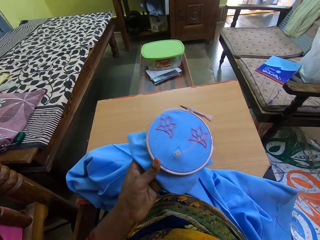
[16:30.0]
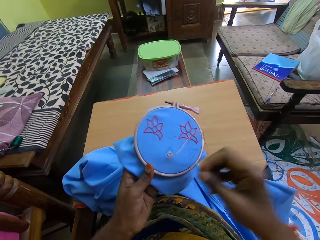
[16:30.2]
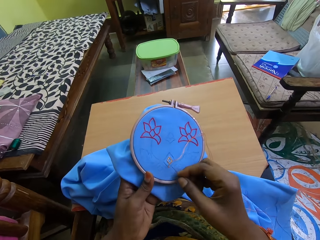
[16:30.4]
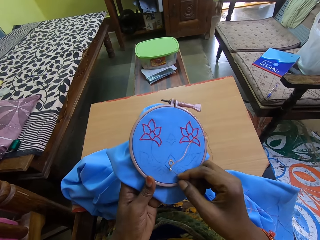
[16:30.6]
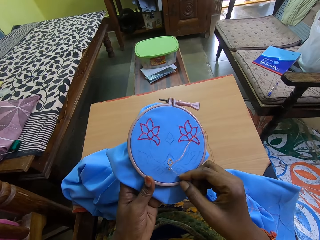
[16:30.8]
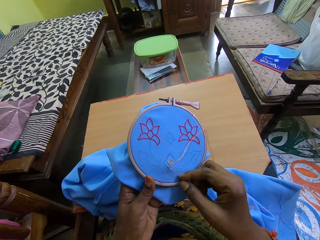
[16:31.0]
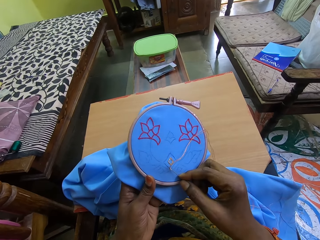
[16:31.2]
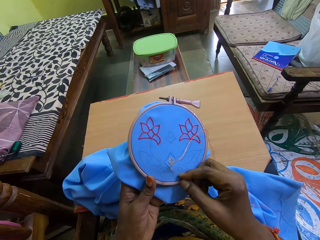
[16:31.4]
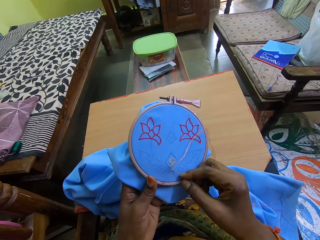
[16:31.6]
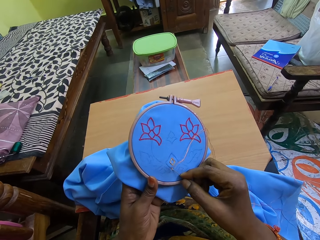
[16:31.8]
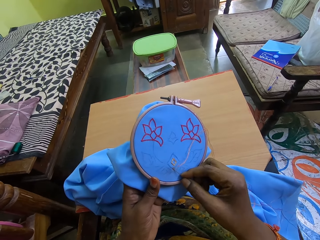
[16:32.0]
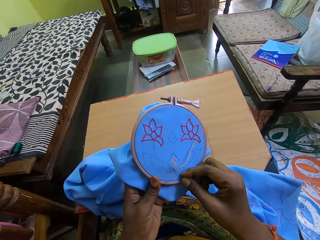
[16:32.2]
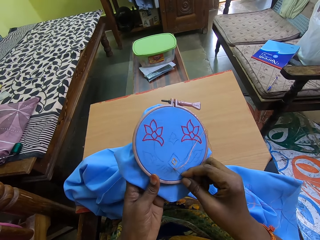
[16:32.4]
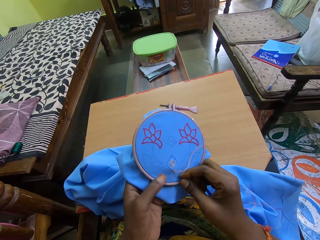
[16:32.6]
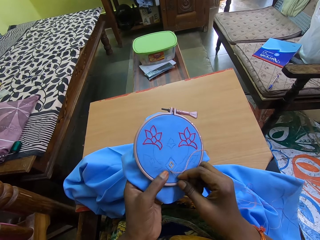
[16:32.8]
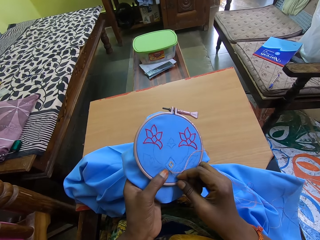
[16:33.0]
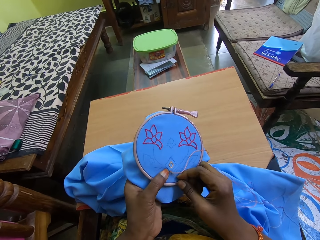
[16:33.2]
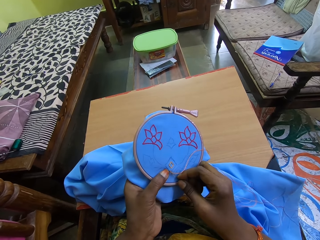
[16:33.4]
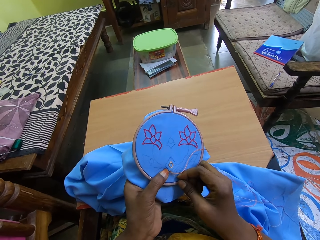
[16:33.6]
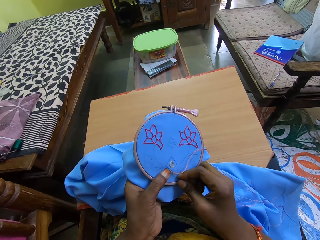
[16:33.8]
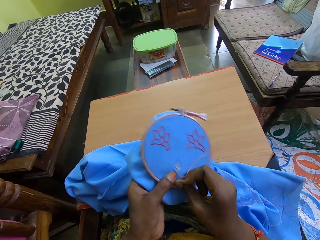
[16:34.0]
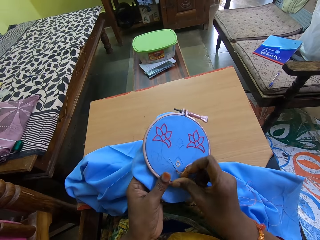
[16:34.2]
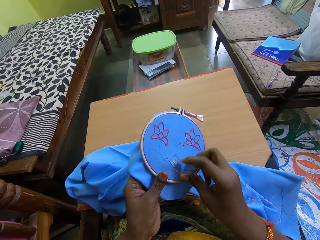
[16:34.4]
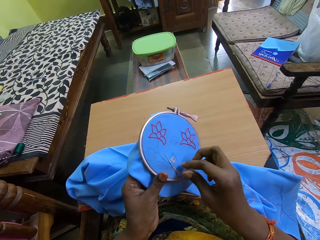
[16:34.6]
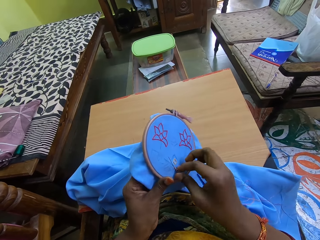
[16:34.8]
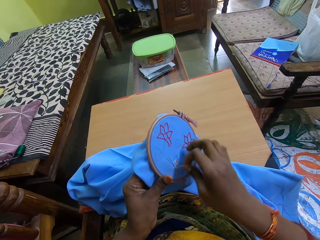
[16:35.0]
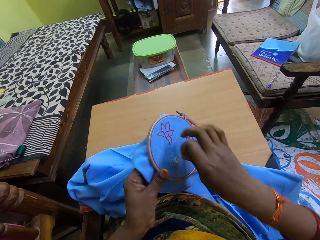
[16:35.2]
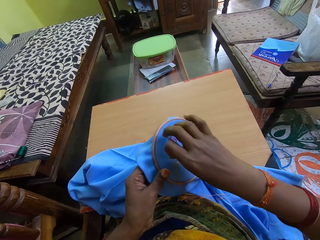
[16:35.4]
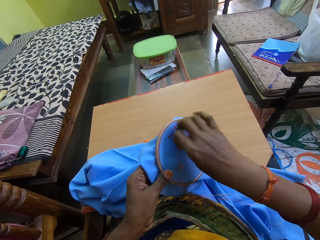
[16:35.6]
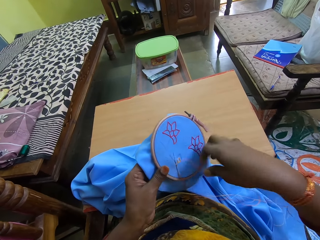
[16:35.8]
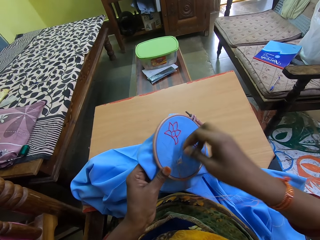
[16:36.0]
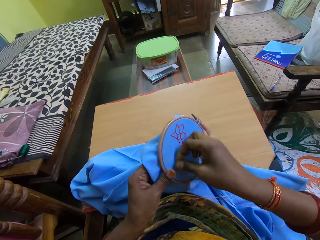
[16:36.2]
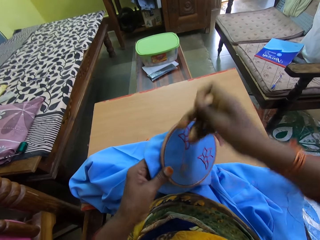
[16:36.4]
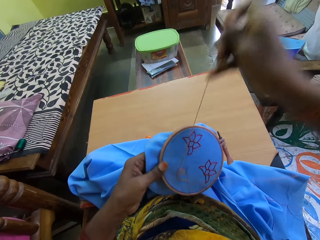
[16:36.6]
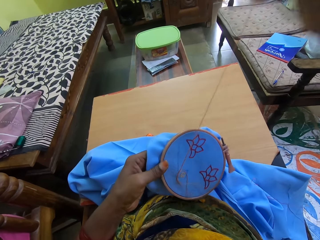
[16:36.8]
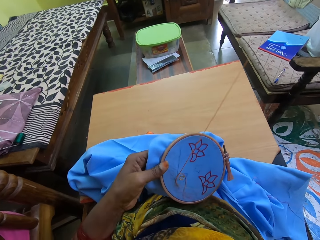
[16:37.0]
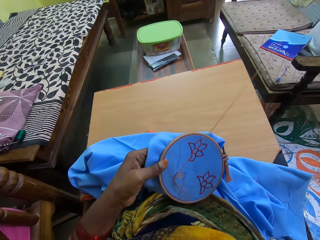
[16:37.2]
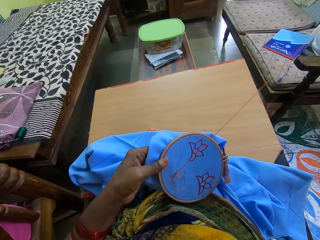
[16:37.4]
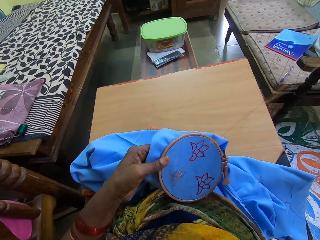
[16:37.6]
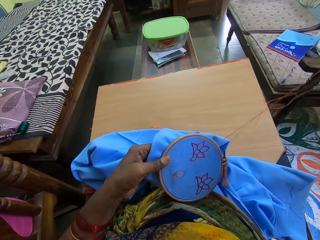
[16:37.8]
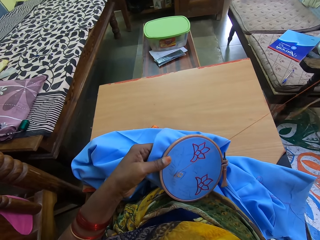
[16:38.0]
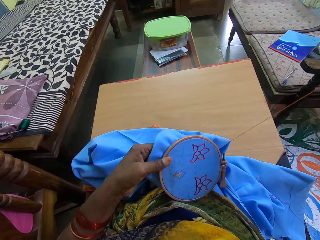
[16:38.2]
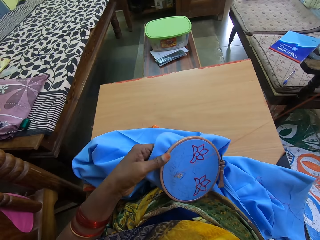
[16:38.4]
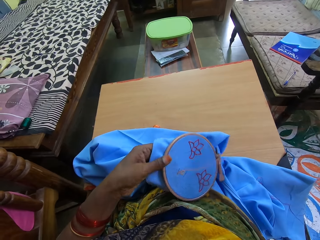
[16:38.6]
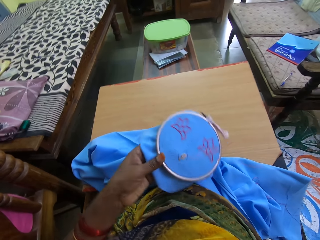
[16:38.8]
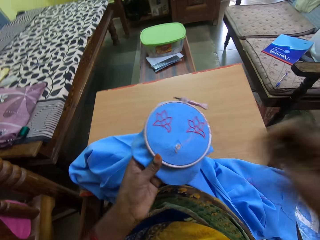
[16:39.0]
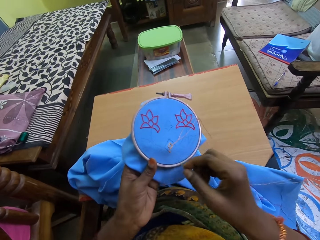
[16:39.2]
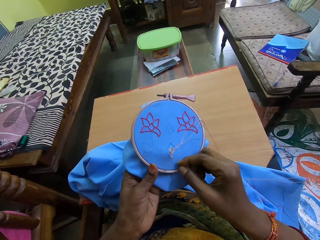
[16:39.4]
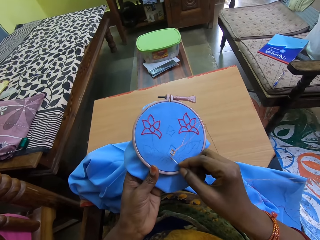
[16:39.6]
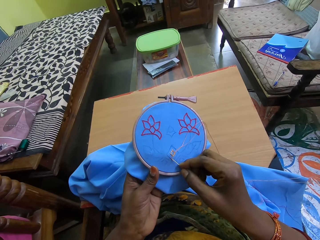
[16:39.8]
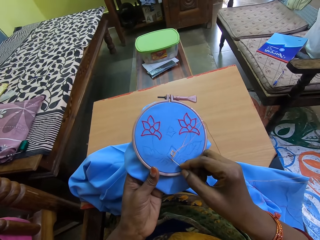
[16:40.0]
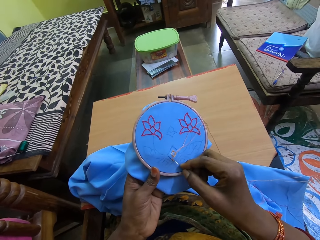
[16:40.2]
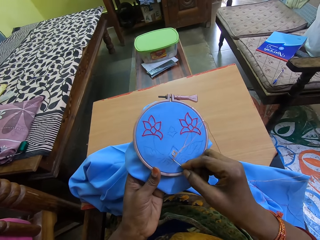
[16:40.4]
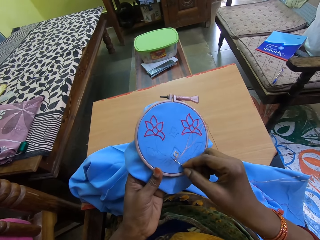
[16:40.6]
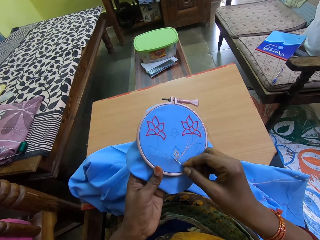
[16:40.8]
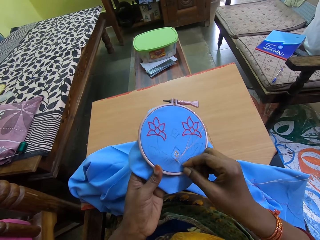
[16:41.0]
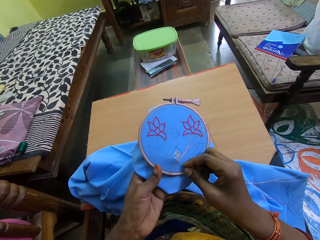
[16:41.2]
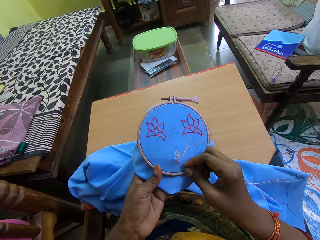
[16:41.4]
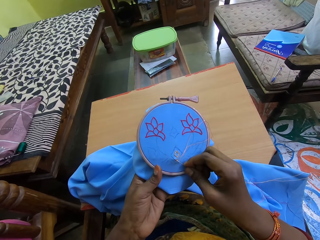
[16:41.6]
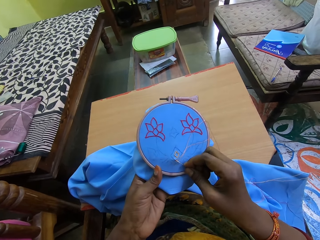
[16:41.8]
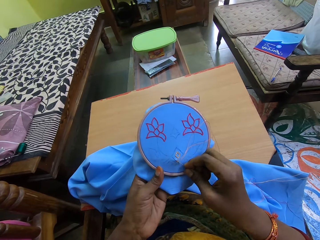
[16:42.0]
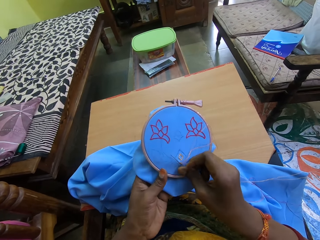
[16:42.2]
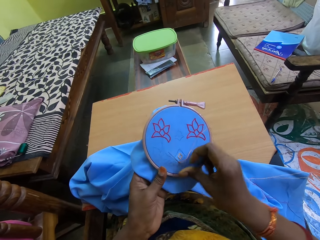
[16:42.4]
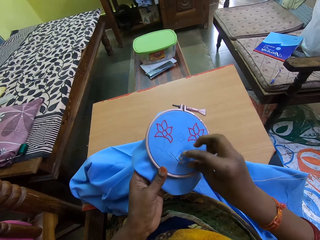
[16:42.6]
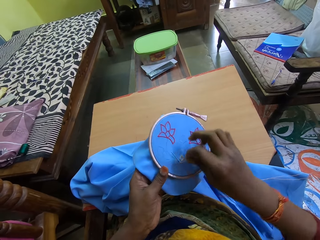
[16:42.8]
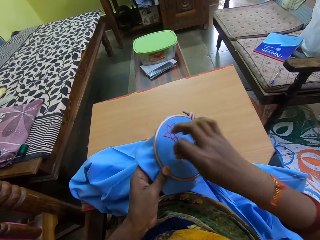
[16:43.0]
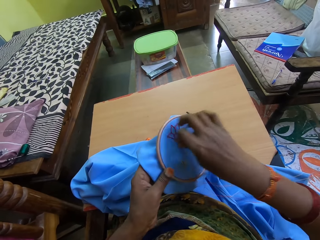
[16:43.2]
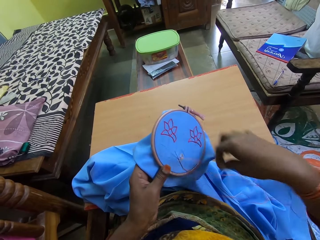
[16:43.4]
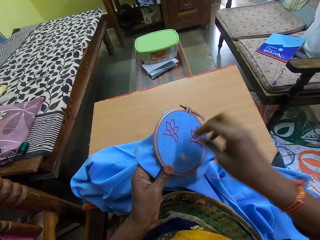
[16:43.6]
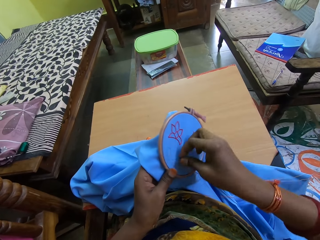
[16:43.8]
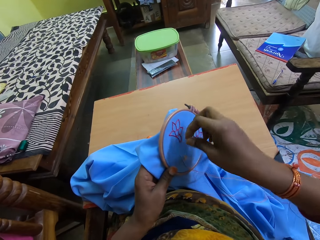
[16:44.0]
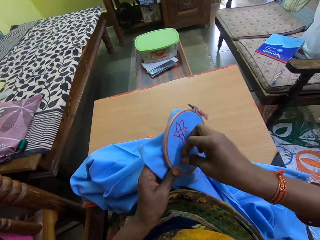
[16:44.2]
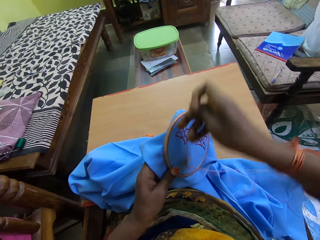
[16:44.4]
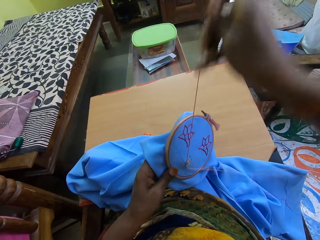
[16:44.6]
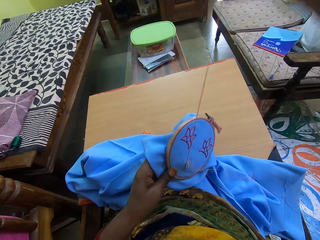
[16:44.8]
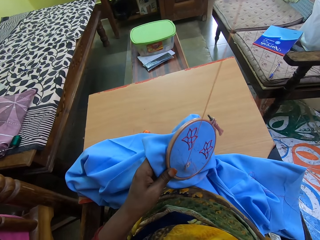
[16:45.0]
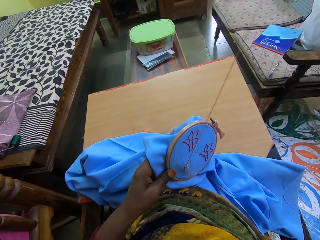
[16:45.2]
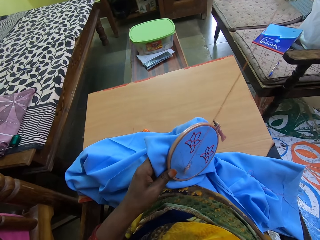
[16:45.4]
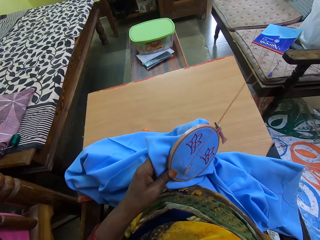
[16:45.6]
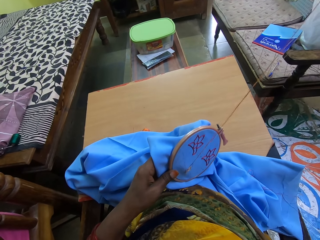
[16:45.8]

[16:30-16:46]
The camera wearer lifts the seed bead embroidery. They sew the seed bead embroidery.

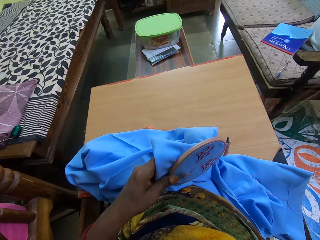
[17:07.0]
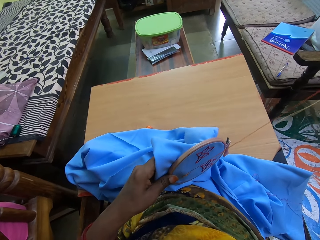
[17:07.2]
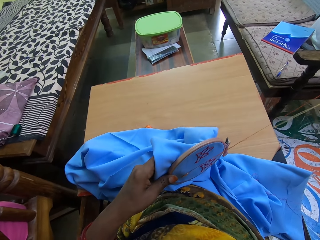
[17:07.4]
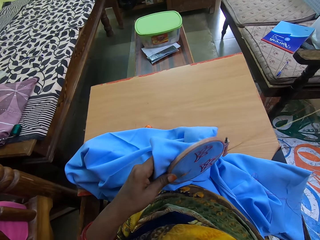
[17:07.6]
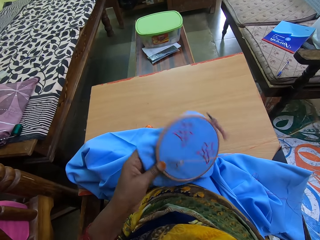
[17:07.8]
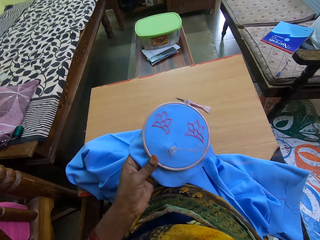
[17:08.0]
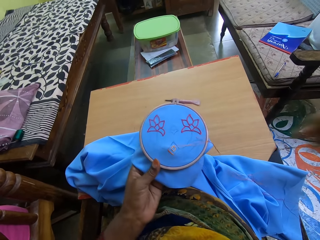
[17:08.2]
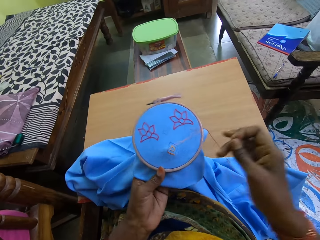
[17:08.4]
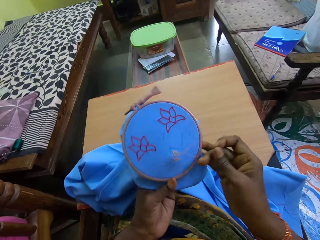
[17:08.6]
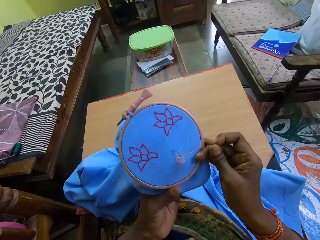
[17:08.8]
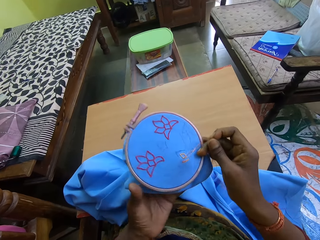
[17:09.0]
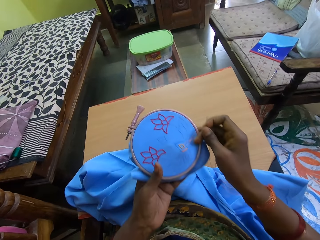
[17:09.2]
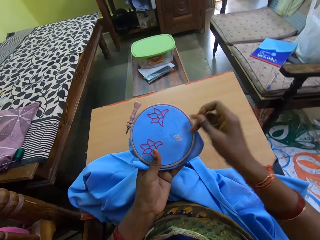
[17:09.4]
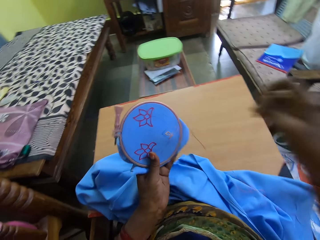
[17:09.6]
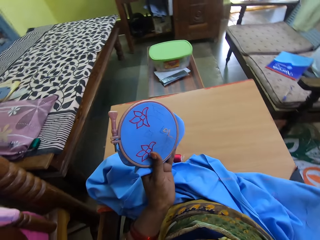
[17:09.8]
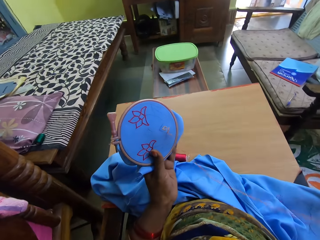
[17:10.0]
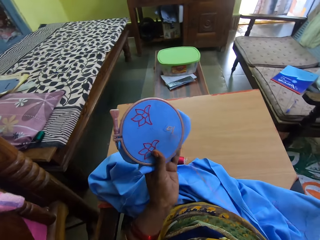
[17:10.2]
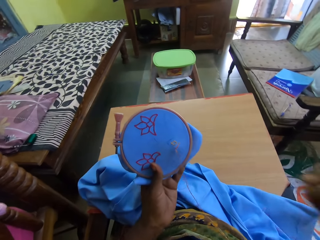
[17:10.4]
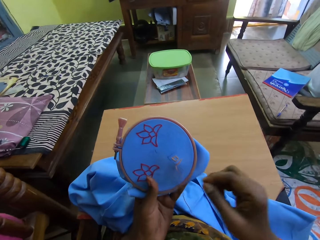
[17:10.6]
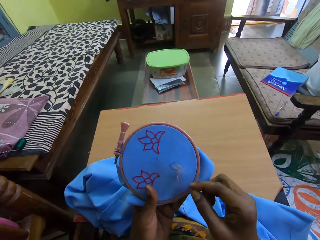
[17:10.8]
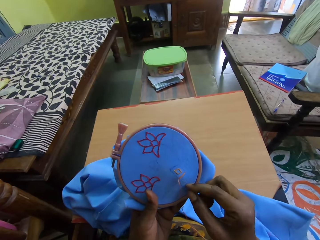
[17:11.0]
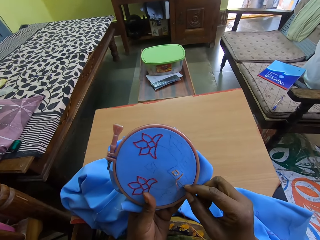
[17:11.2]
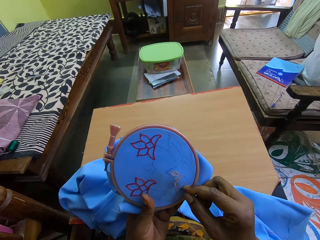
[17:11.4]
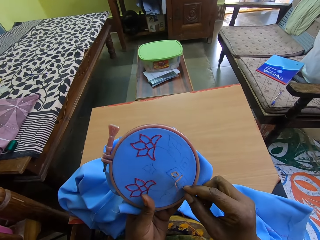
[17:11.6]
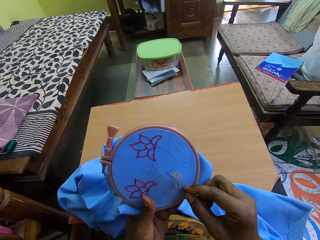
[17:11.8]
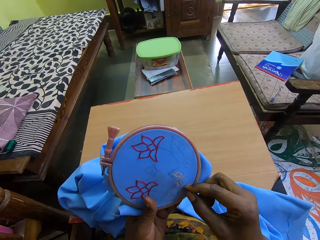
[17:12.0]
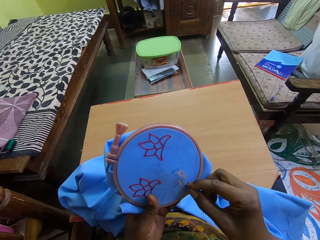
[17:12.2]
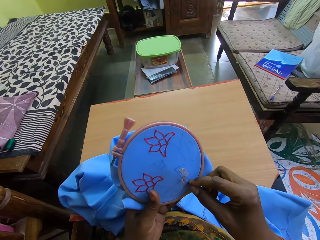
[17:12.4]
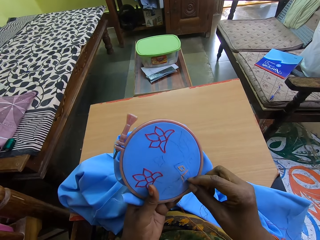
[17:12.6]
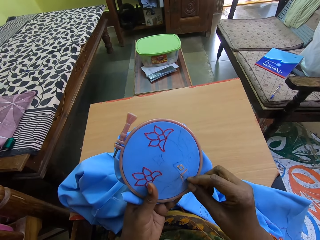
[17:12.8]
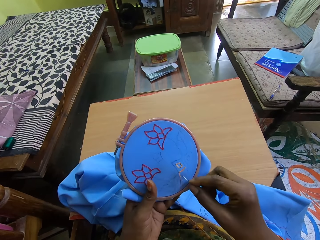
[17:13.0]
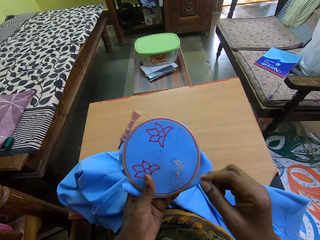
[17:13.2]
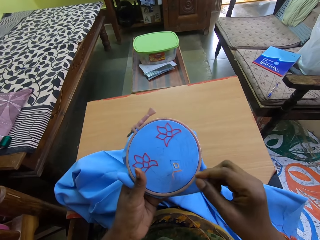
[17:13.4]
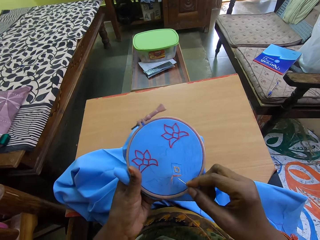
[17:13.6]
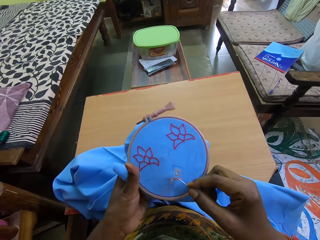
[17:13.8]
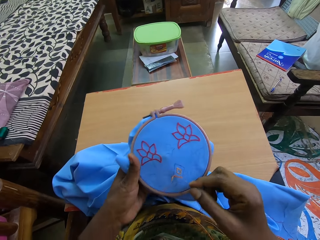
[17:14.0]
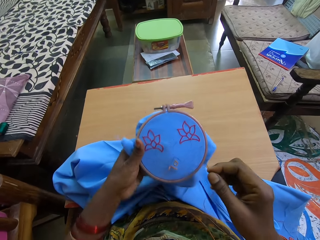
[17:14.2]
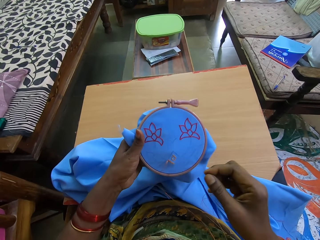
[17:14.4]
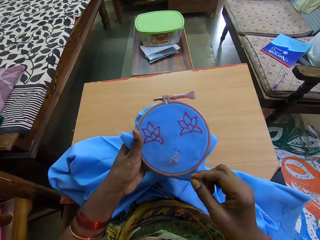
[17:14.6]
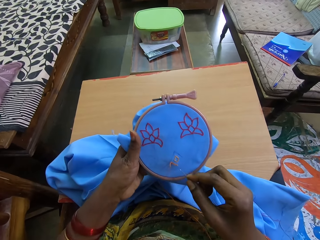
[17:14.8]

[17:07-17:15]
The camera wearer turns the embroidery hoops with both hands. She lifts the seed bead embroidery. She stitches the blue cloth in the embroidery hoop in her left hand with the needle and thread in her right hand.
